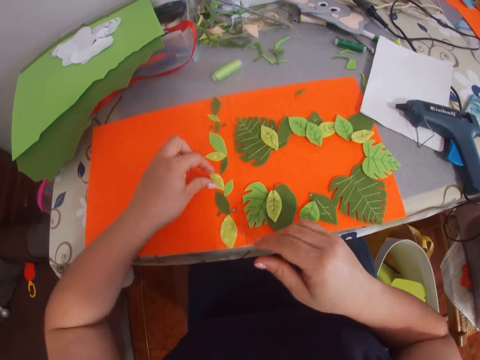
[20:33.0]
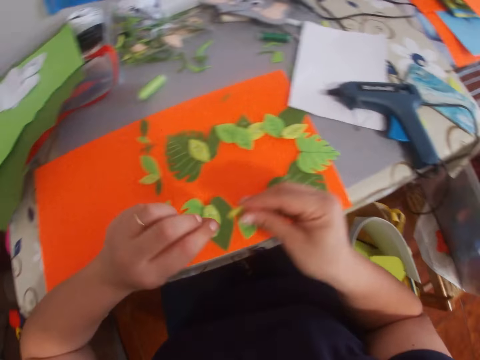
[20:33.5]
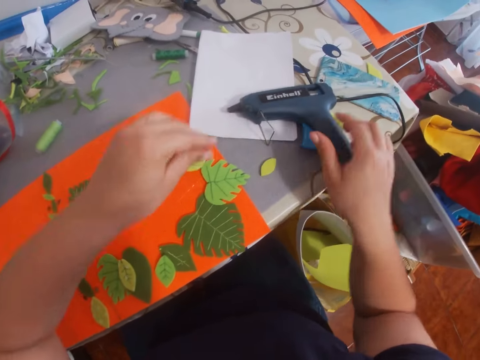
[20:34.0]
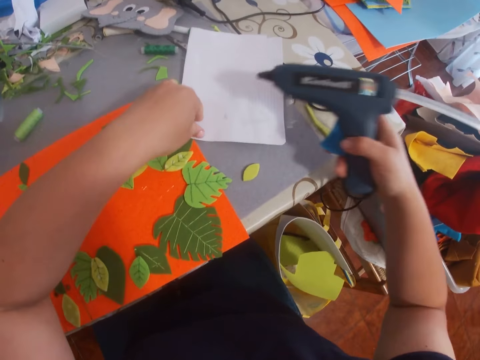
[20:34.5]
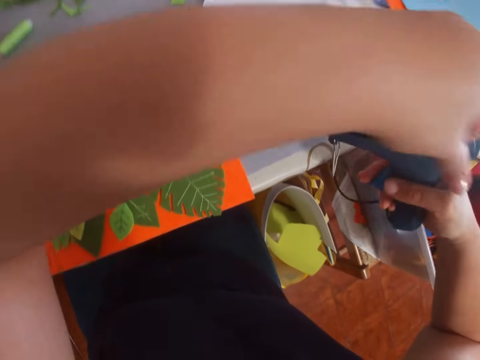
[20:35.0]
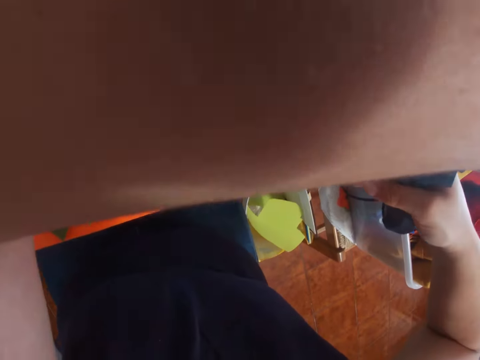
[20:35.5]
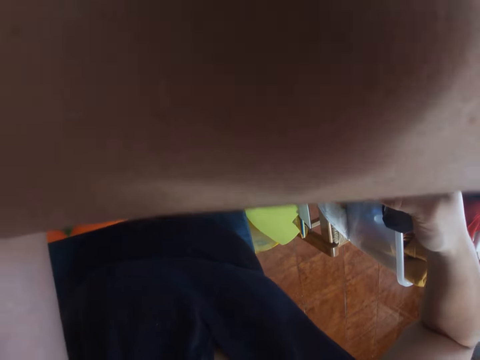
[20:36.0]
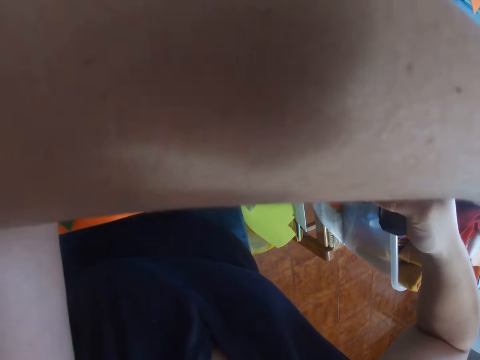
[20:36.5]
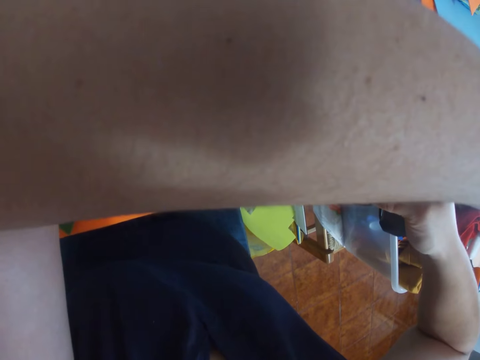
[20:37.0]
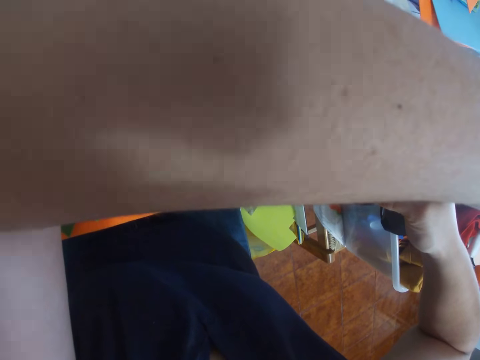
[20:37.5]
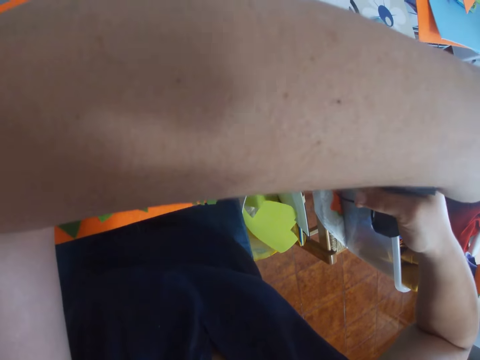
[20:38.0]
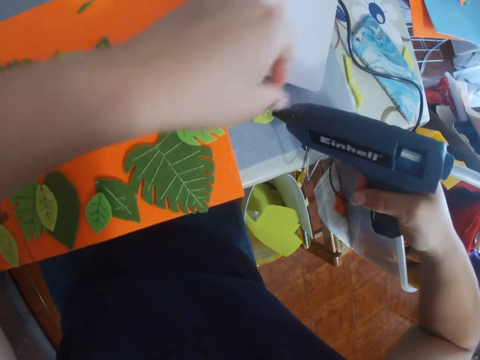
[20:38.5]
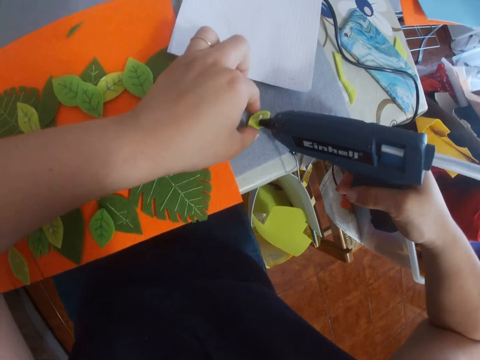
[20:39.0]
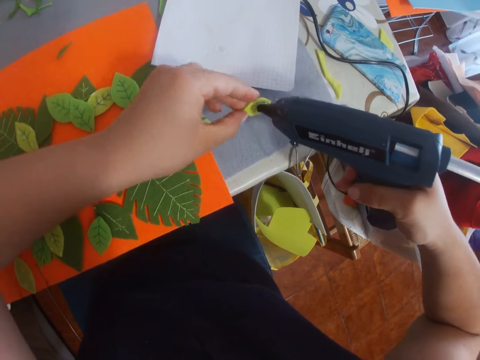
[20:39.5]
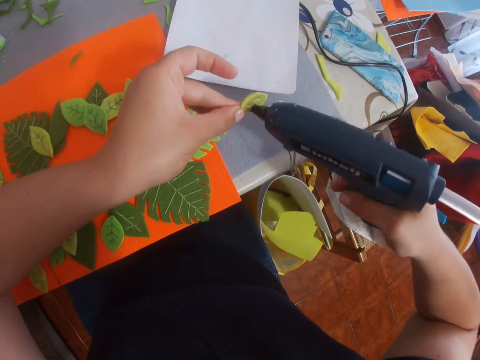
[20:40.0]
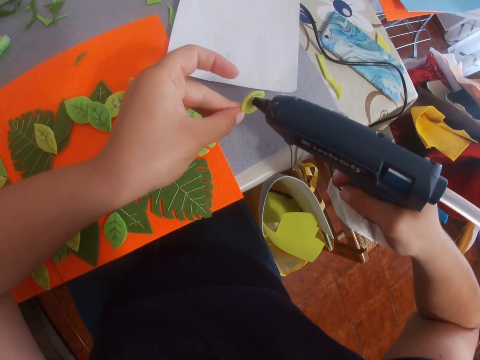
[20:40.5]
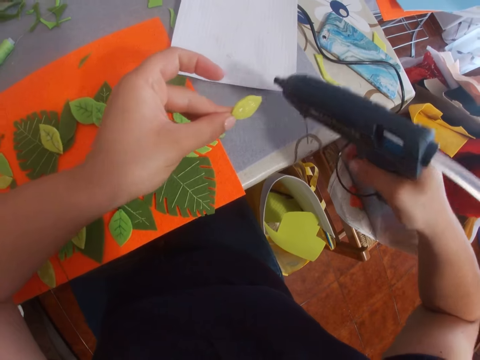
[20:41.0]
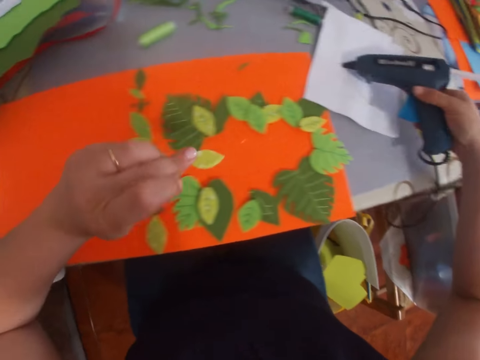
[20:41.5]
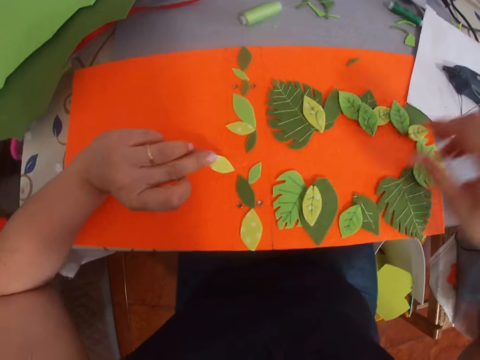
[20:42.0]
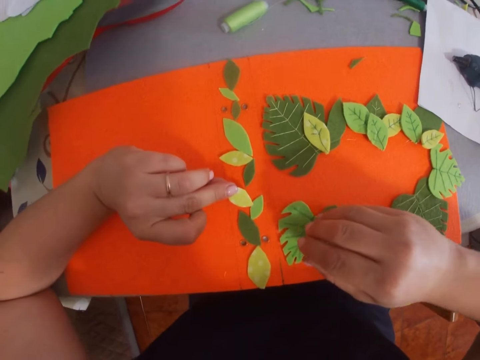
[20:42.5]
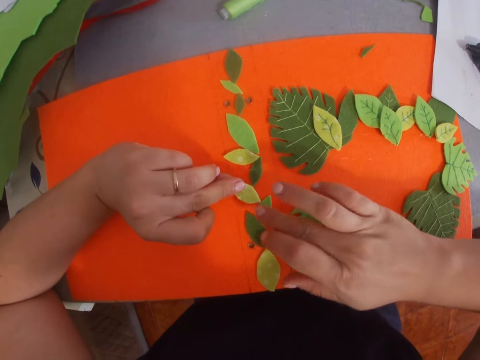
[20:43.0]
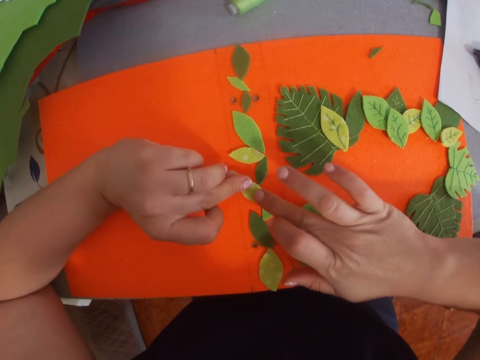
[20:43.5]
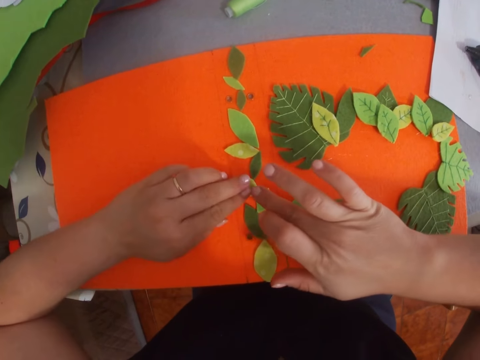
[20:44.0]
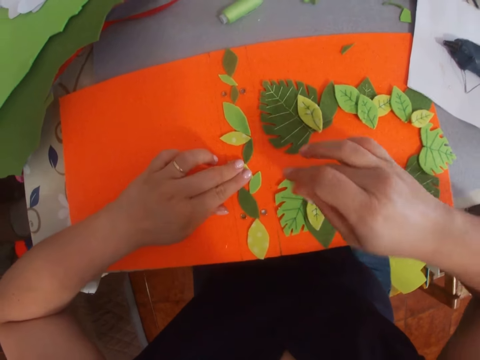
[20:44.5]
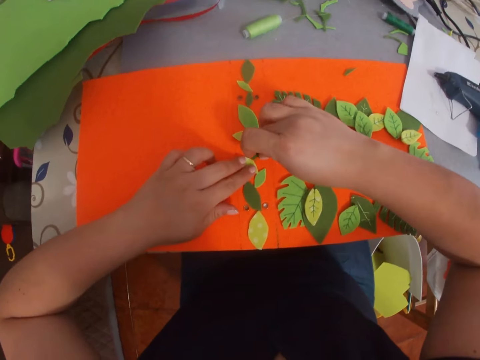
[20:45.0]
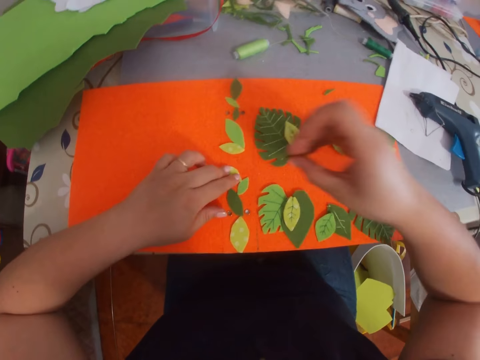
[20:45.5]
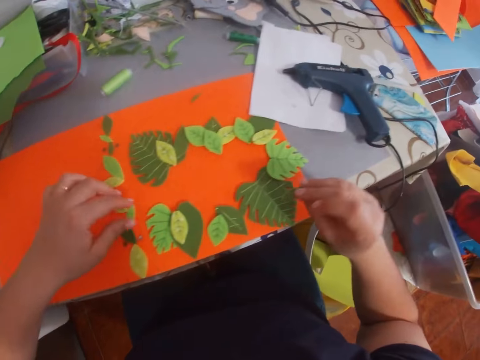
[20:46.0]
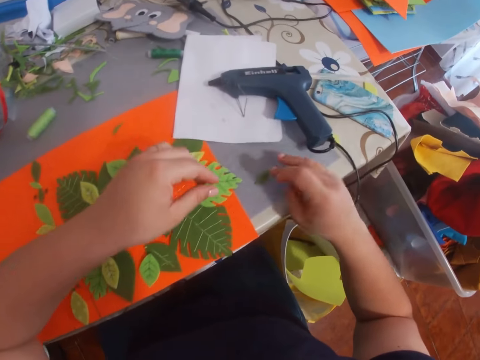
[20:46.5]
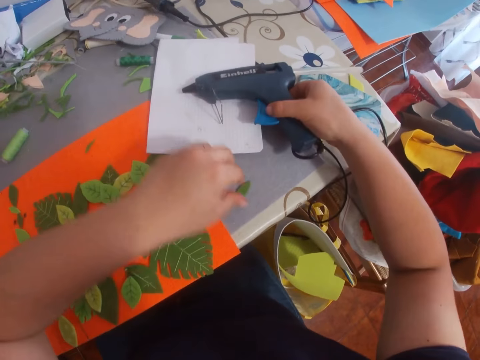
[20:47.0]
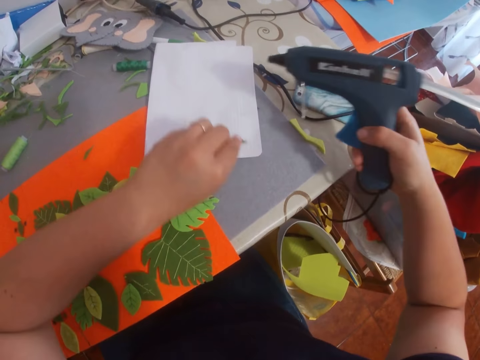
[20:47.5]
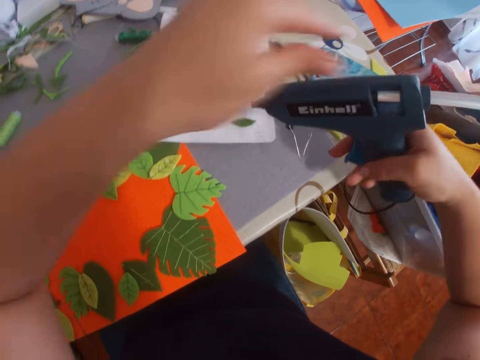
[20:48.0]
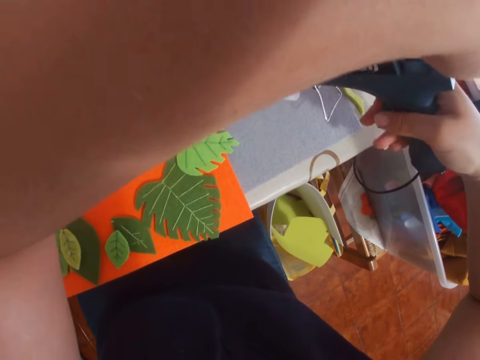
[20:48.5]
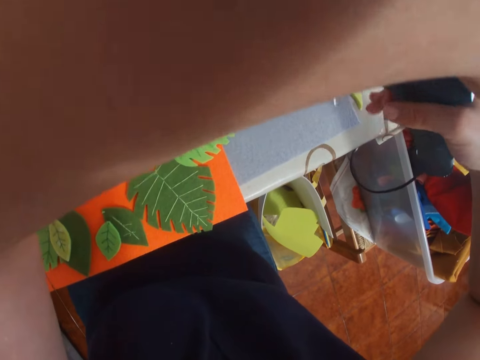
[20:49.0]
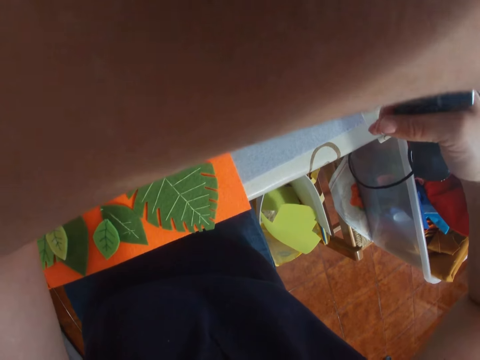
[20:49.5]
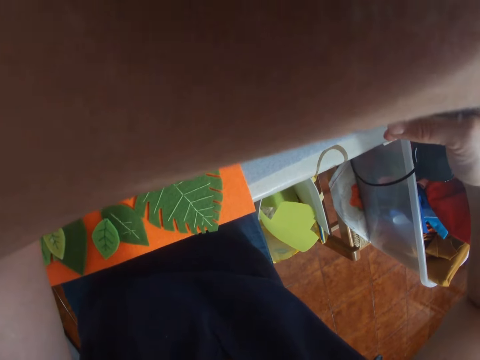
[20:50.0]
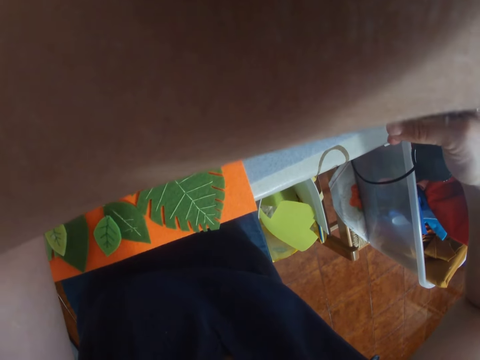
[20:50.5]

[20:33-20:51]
The camera wearer picks the leaf or craft paper from the piece of paper. They put down the craft paper. They pick the glue gun from the table. They apply glue on the leaf. They place the glue gun on the table. They stick the craft paper on a file folder. They pick the leaf from the piece of paper. They place the leaf on the table. They pick the glue gun from the table. They apply glue on the leaf.

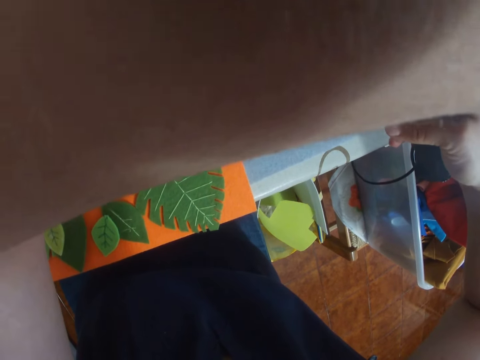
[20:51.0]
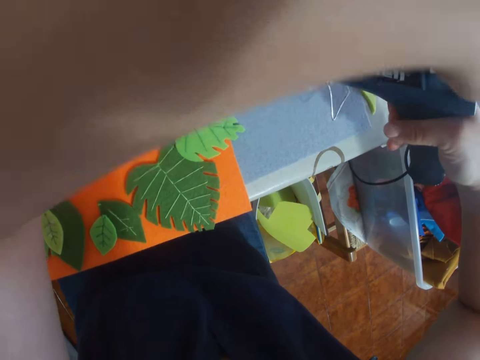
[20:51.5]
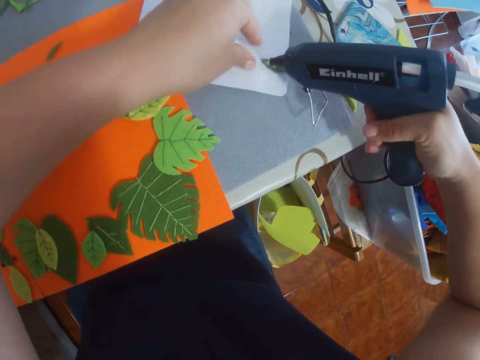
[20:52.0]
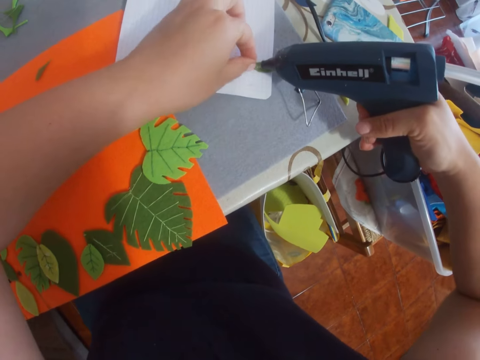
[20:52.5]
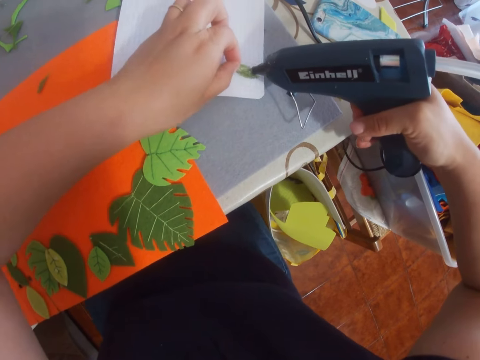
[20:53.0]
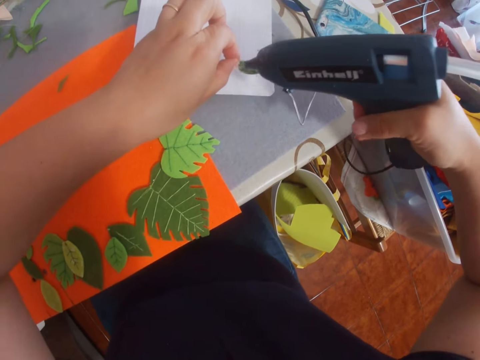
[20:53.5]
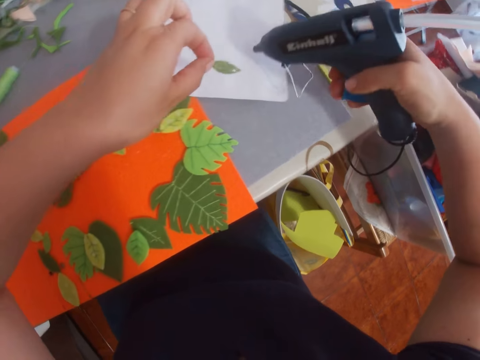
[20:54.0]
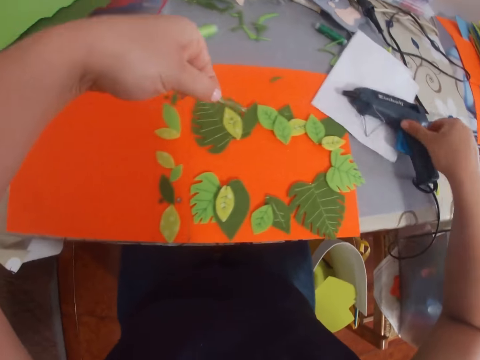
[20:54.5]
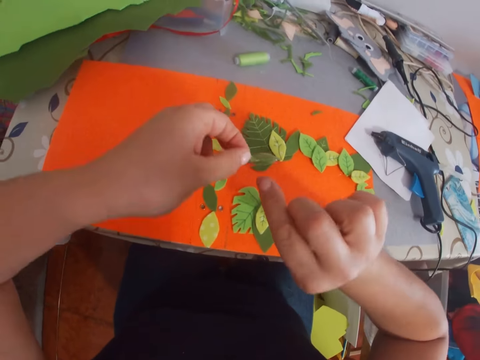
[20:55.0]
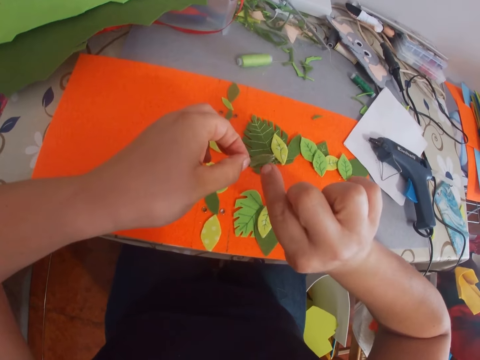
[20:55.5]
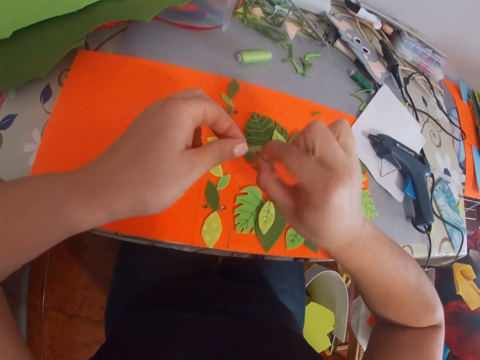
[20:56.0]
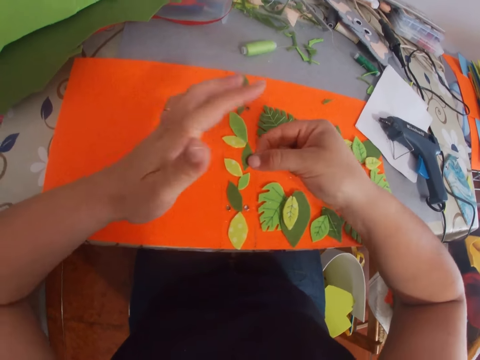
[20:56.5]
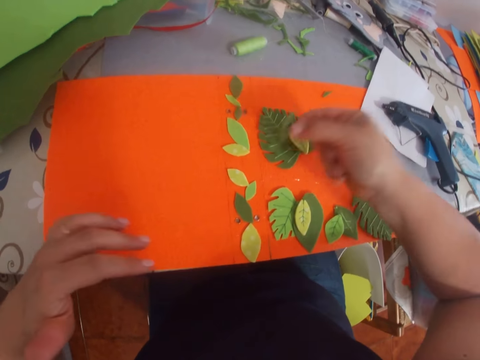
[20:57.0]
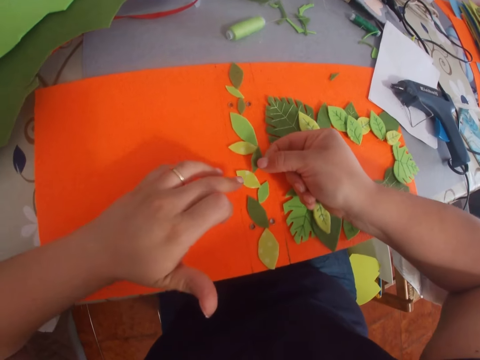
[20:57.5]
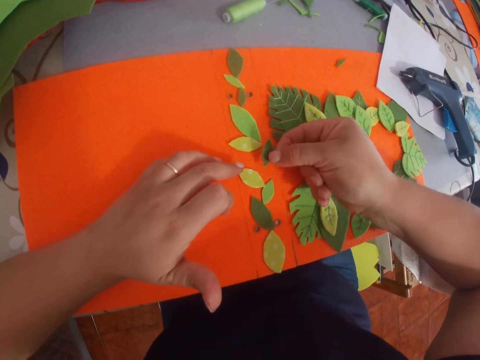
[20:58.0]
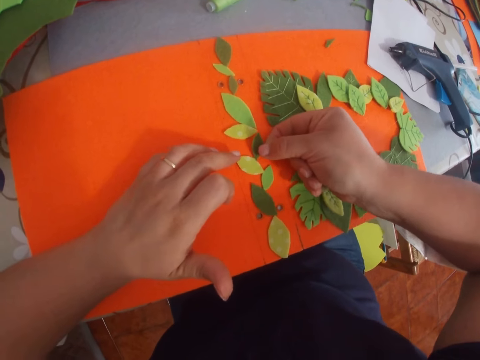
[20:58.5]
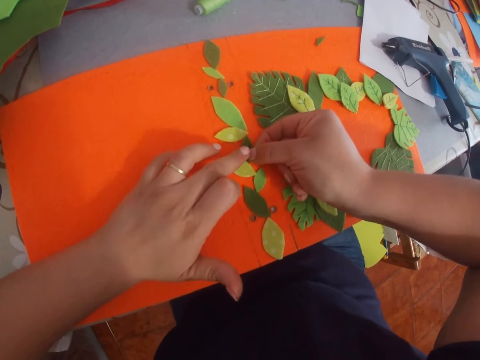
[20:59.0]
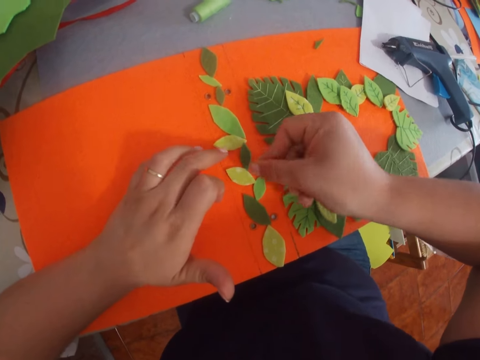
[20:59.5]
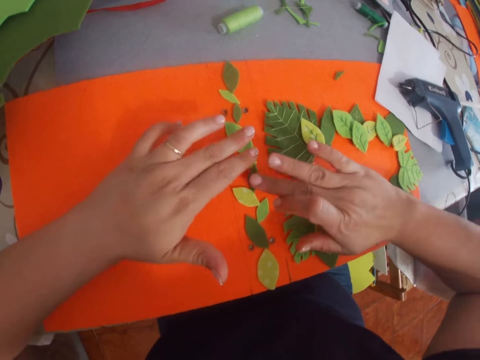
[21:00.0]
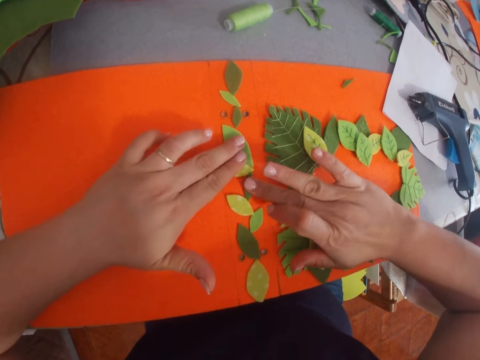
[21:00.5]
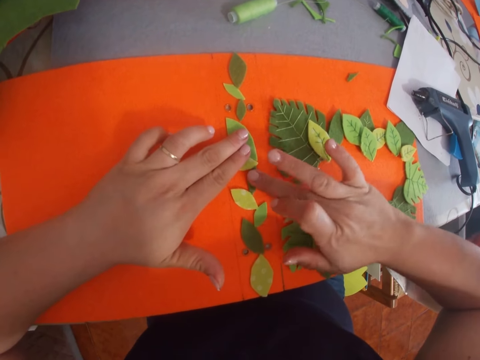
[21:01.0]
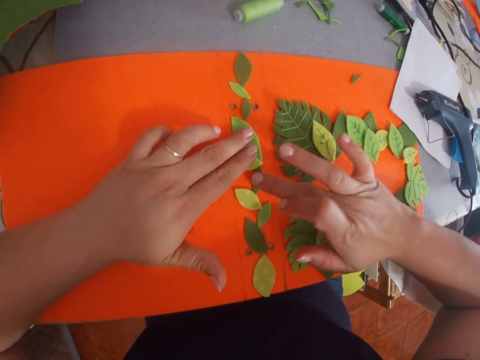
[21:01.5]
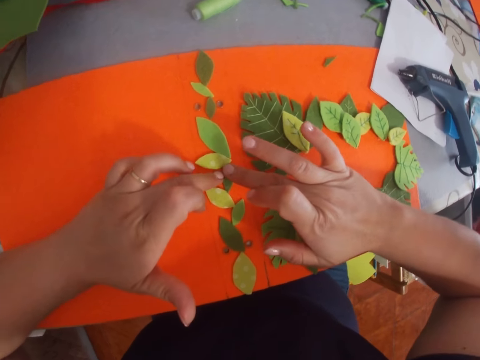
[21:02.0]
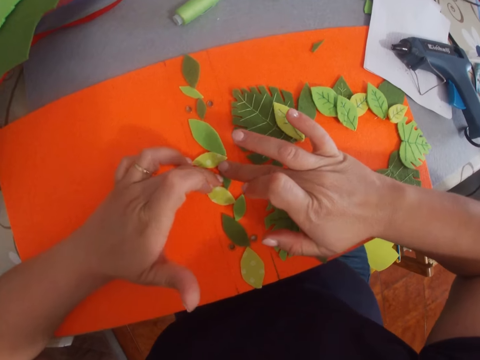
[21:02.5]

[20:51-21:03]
The camera wearer applies glue on a craft paper. They place the glue gun on the table. They place the leaf on the piece of paper. They stick the craft paper on a file folder.
